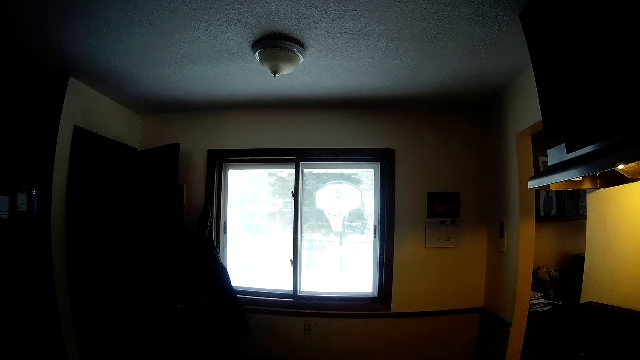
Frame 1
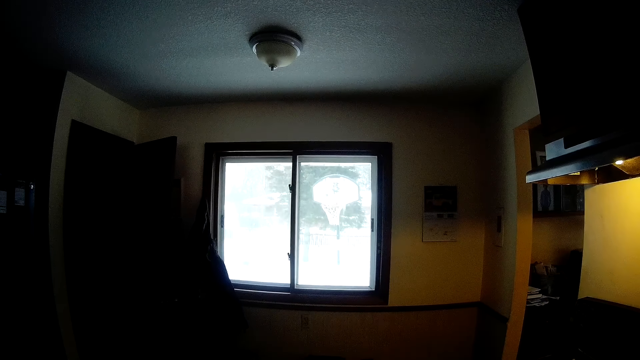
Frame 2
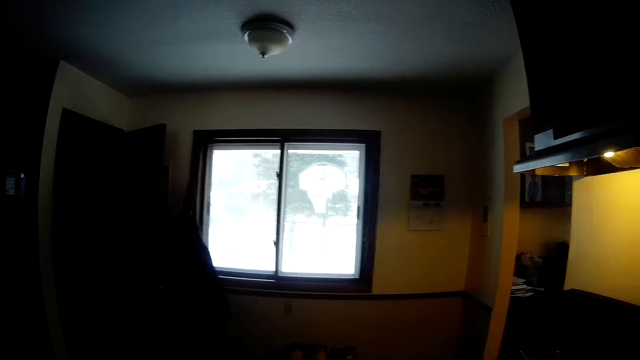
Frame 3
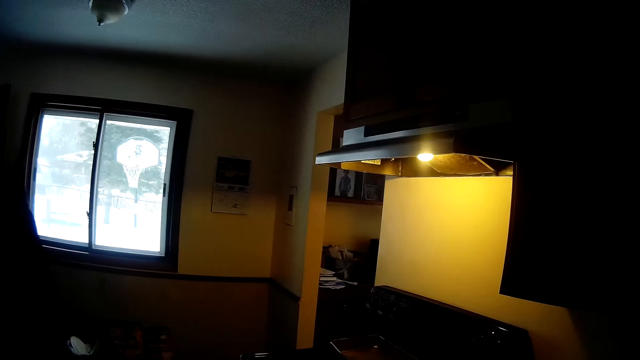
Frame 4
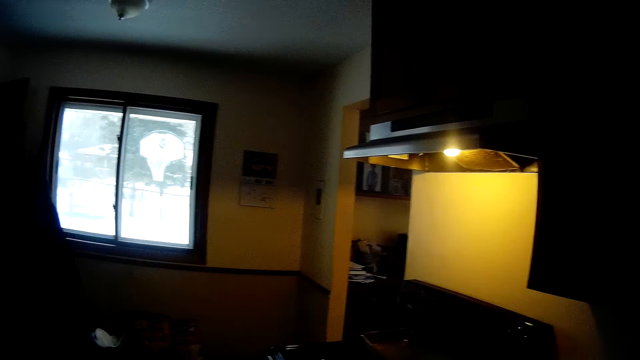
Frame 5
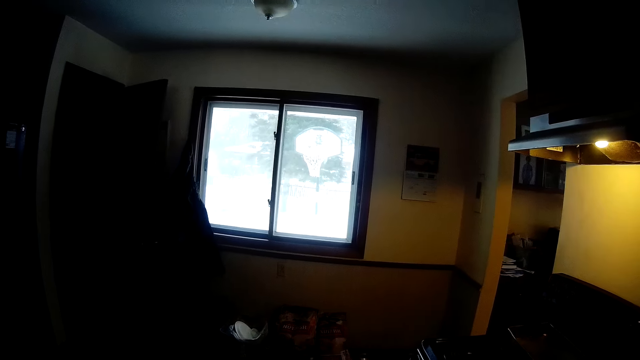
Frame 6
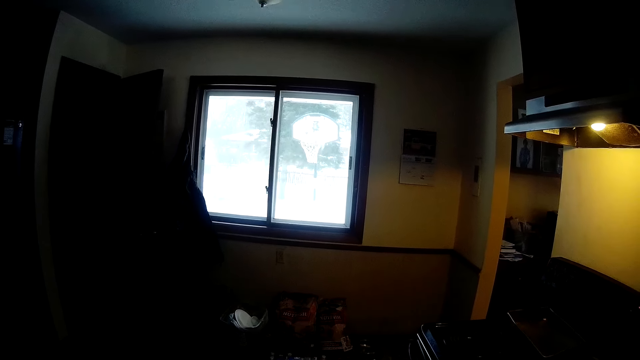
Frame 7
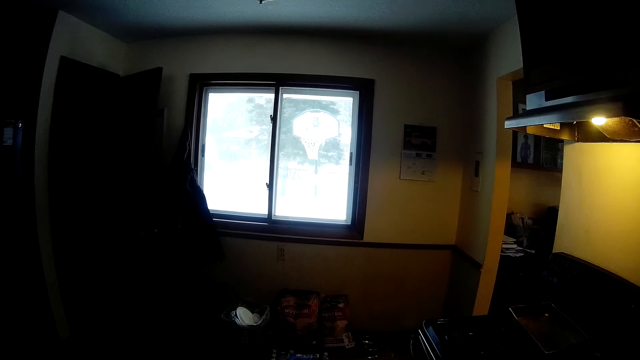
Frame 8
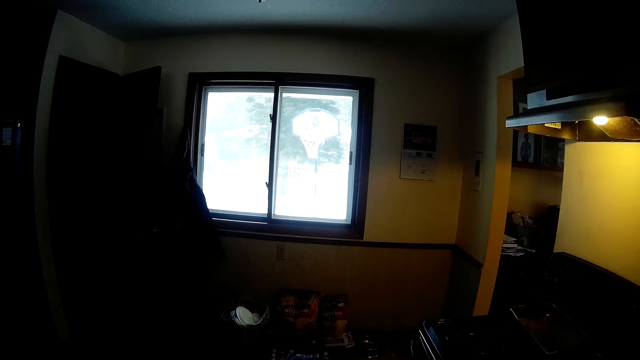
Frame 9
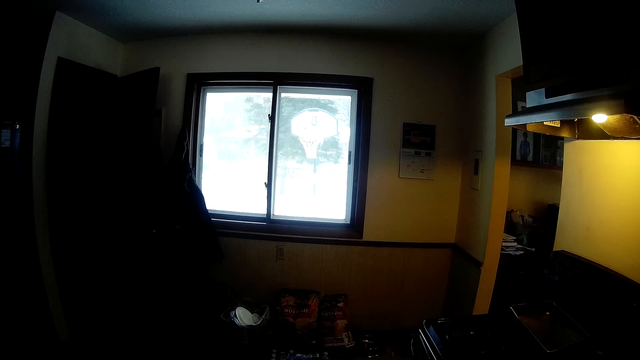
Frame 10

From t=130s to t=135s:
The camera wearer looks through the window.

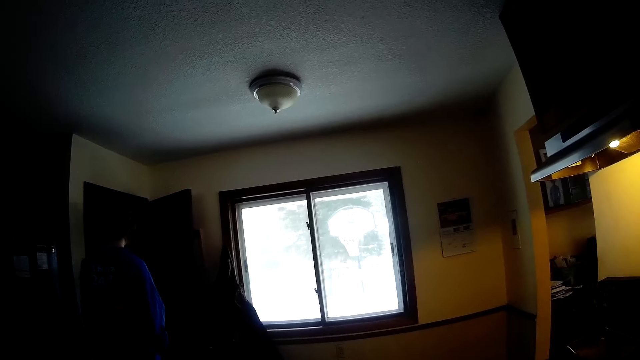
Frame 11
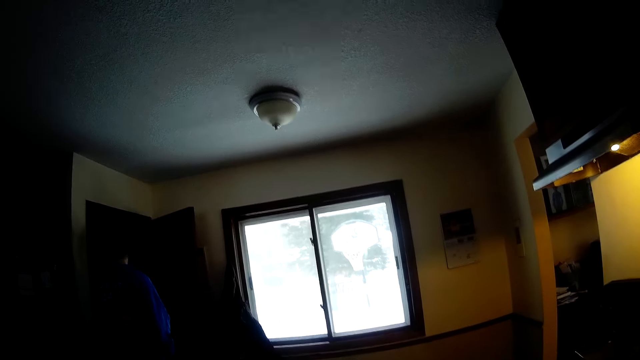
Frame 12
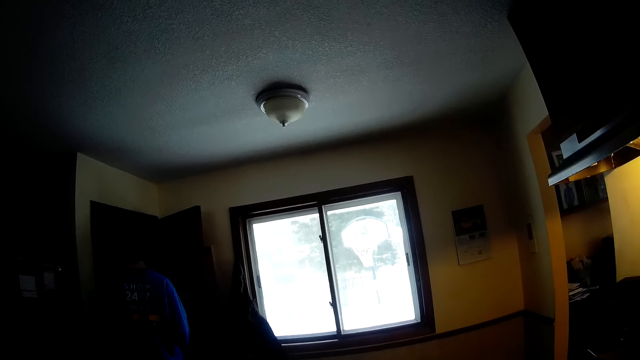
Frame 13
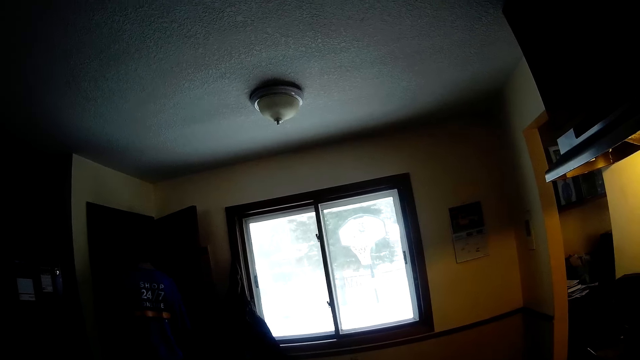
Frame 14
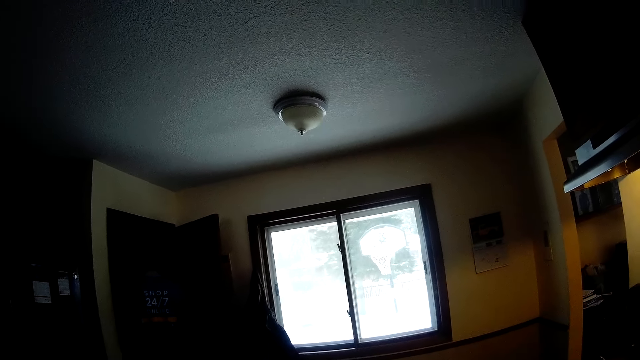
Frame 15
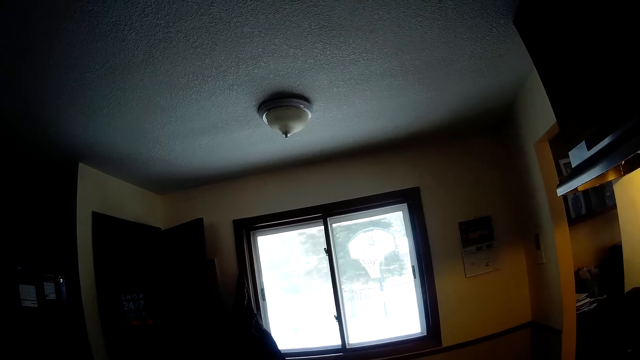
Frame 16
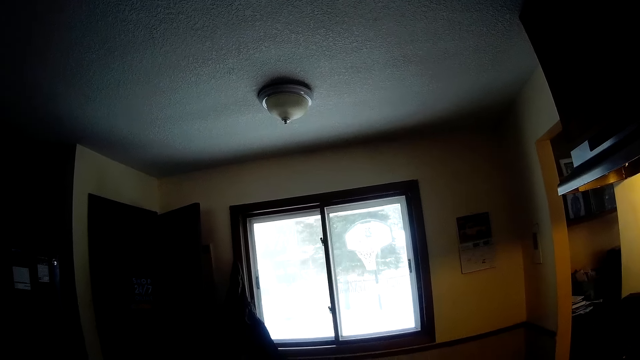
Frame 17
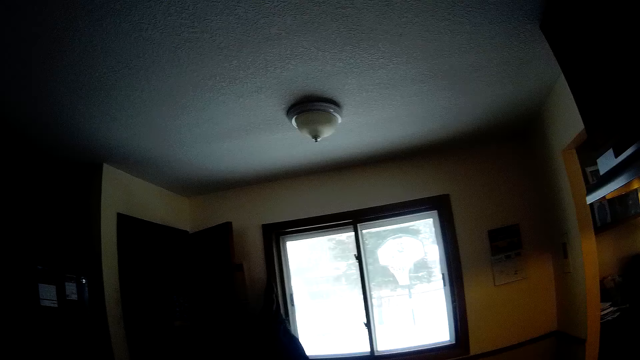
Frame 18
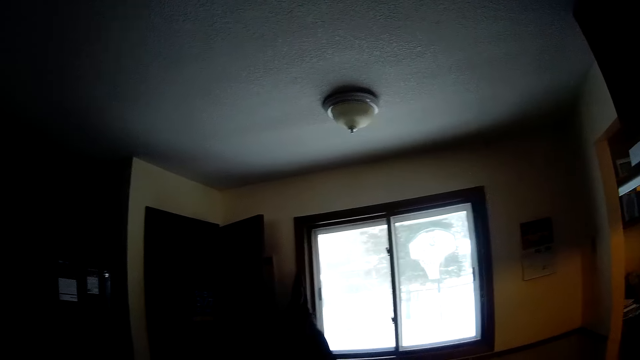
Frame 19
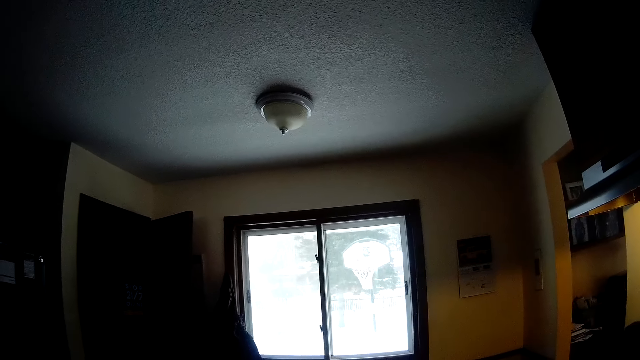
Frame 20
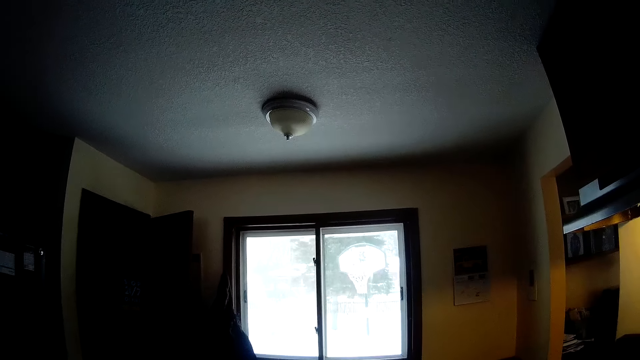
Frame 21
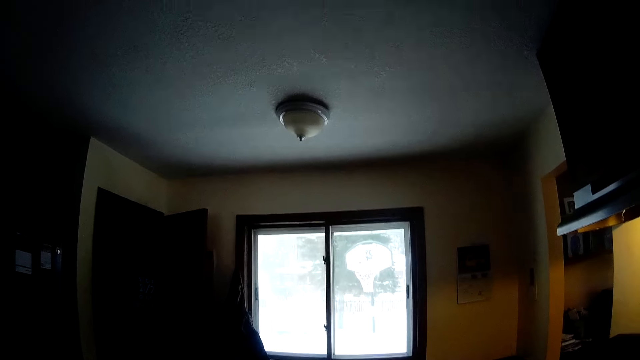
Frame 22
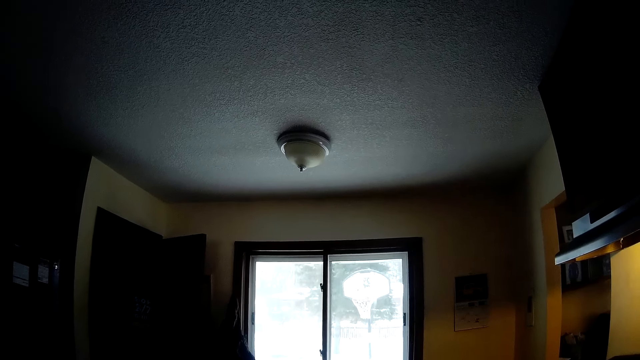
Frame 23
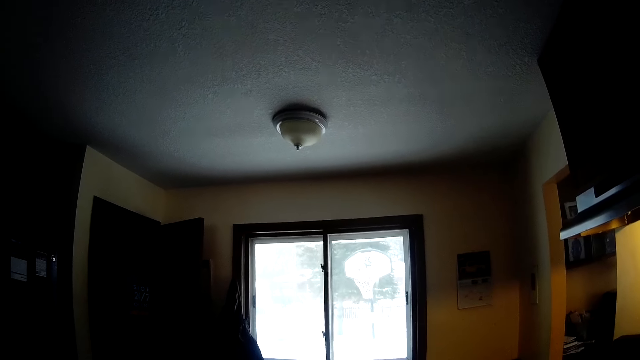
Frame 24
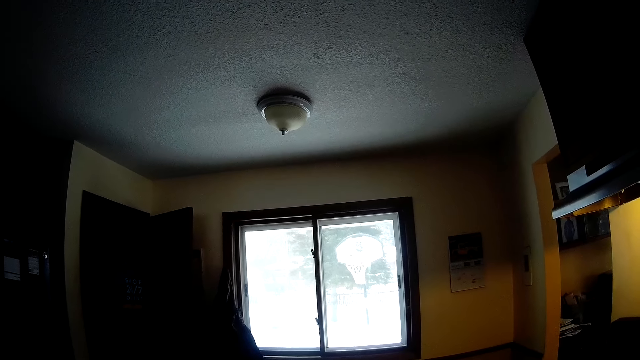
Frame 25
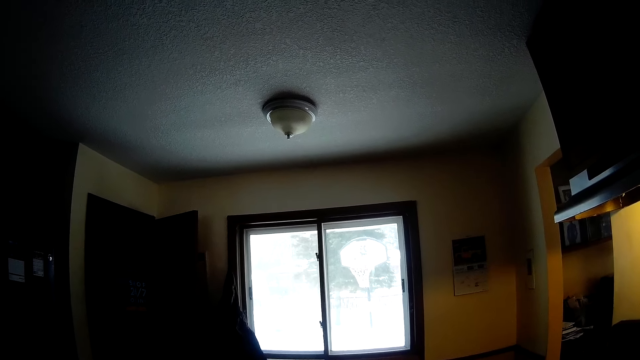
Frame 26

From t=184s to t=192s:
A man walks into the stairway from the kitchen. The camera wearer looks through the window.

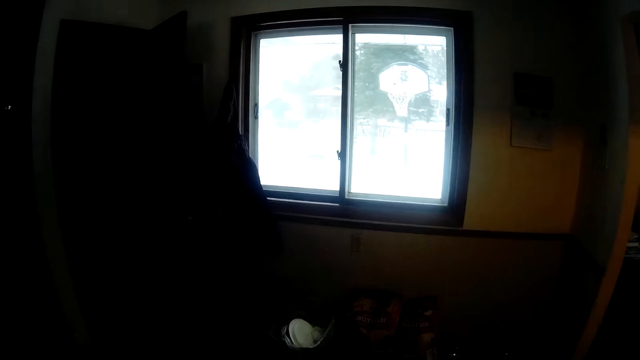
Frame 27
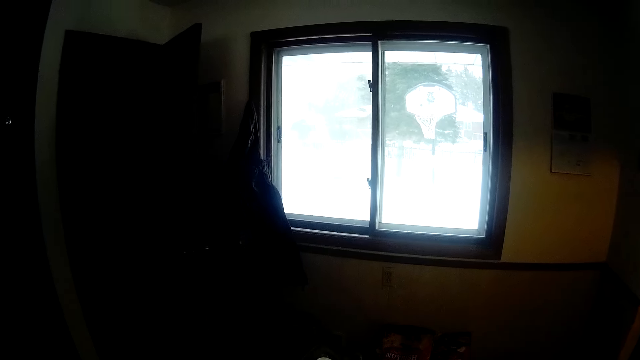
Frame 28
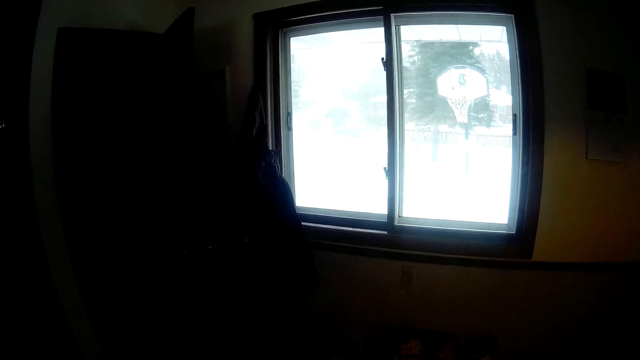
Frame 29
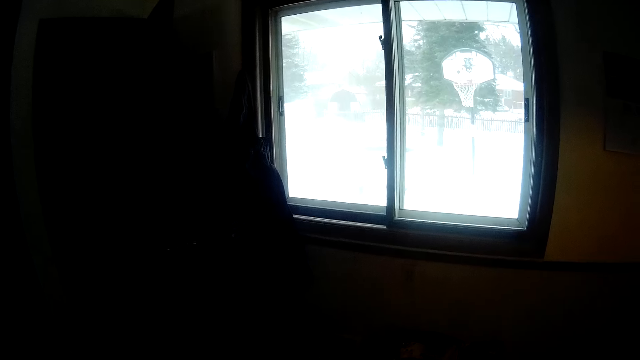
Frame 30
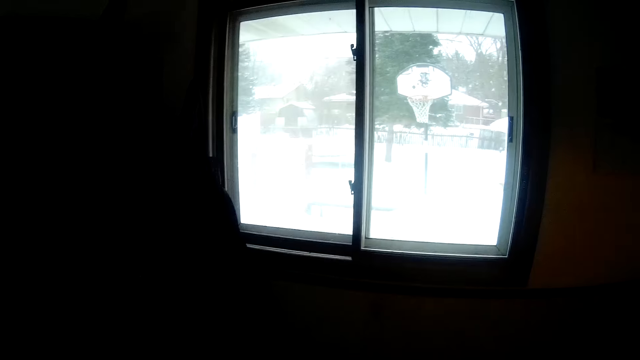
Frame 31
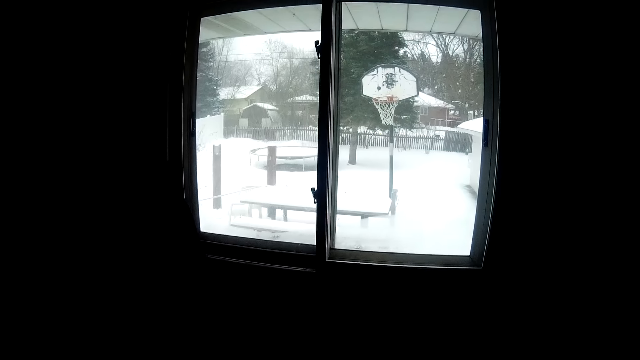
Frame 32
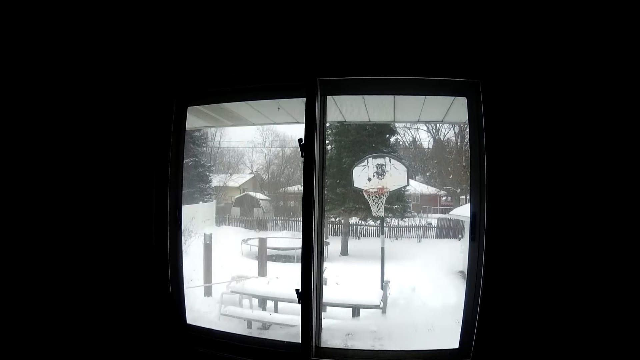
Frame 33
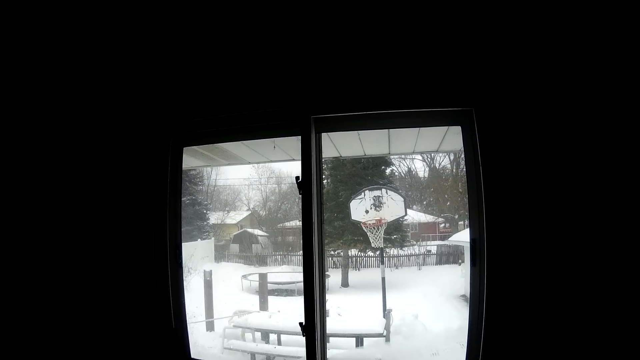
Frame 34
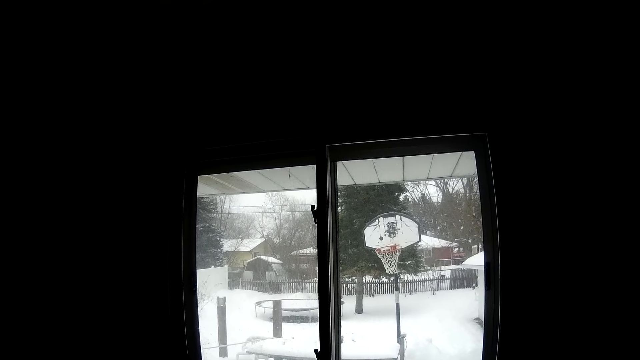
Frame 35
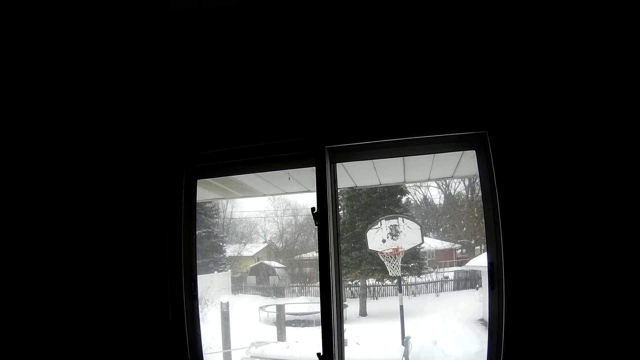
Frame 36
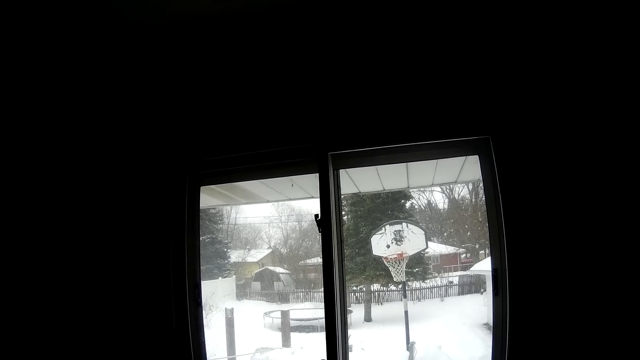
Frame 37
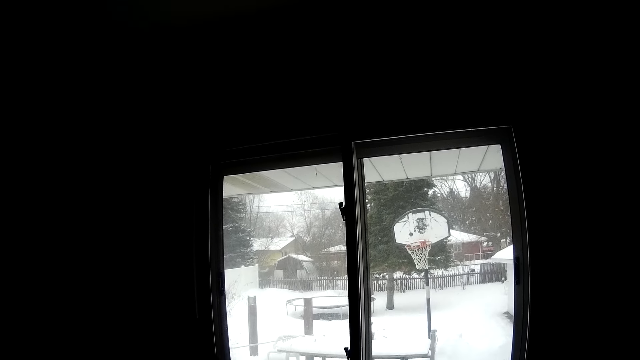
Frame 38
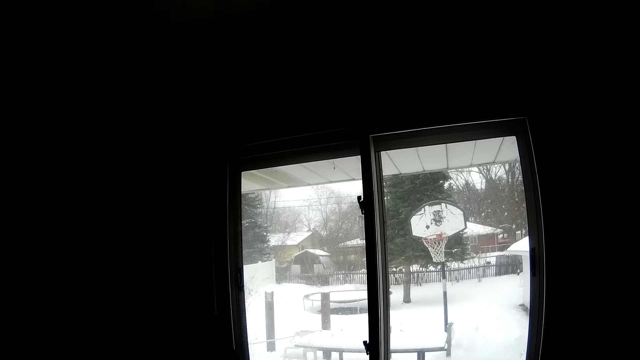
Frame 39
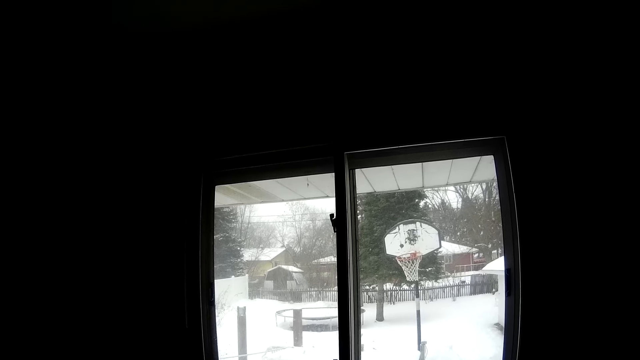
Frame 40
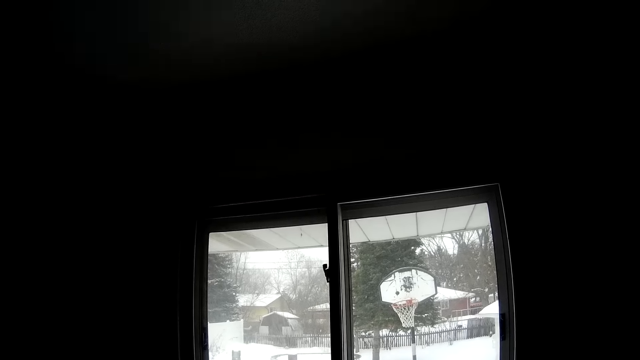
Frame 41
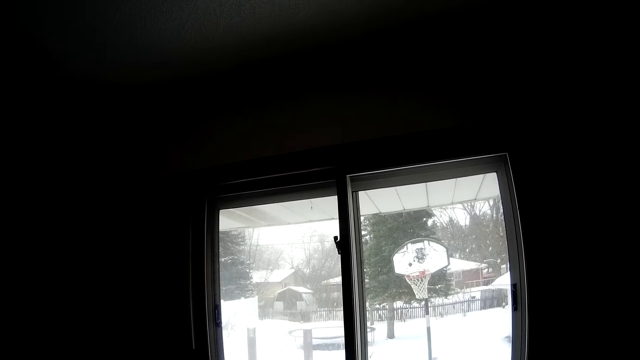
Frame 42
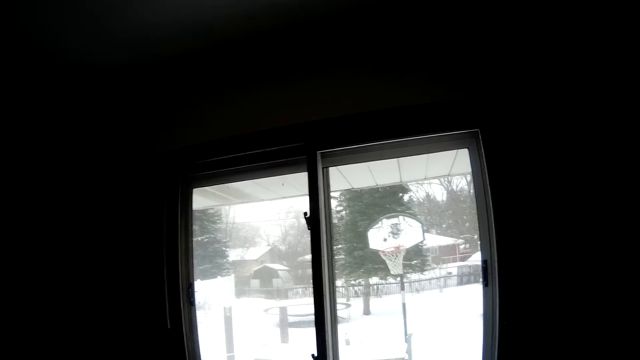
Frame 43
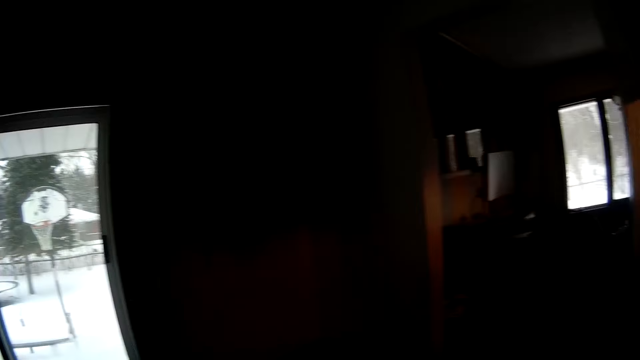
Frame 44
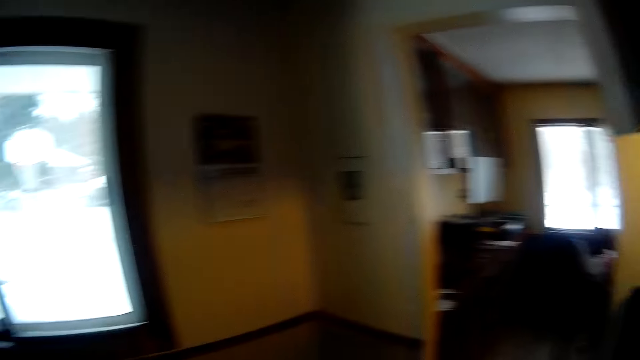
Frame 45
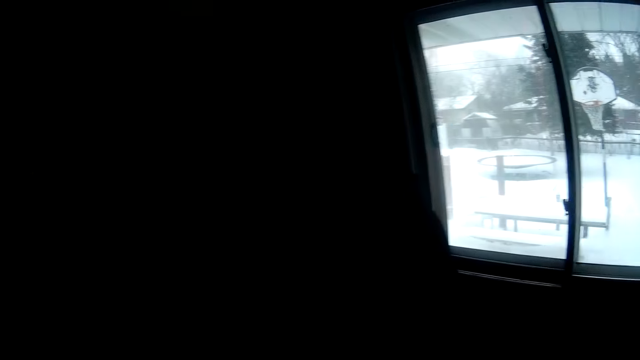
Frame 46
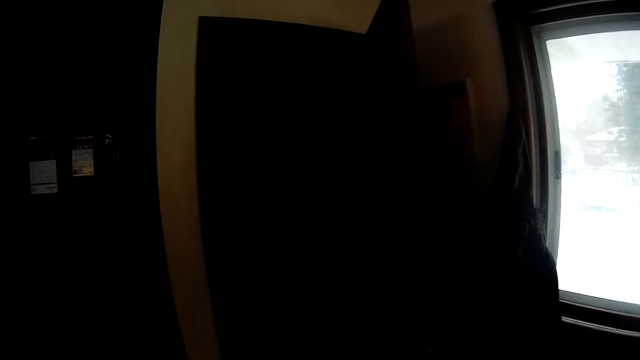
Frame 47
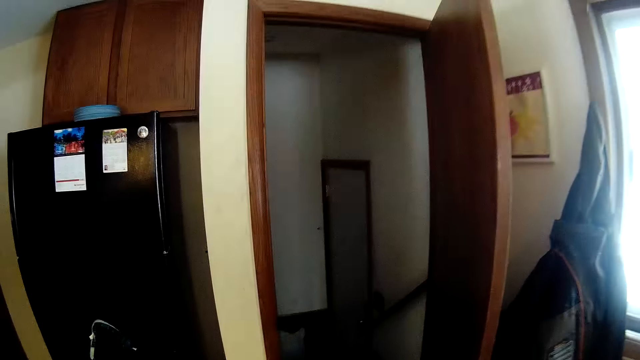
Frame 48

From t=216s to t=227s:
The camera wearer walks closer to the window. They peep through the window.
